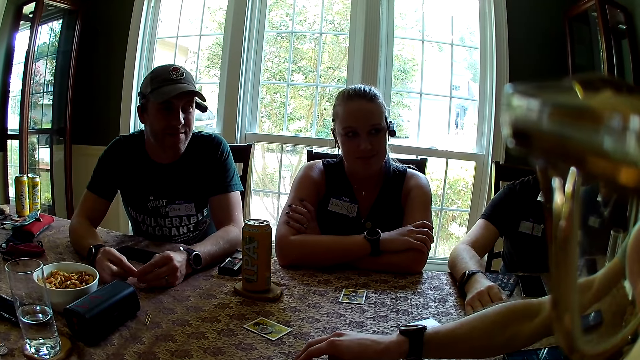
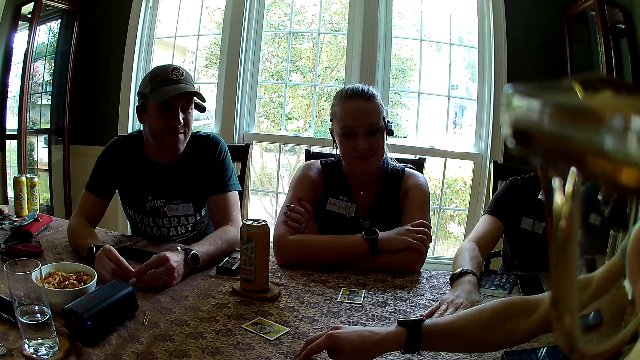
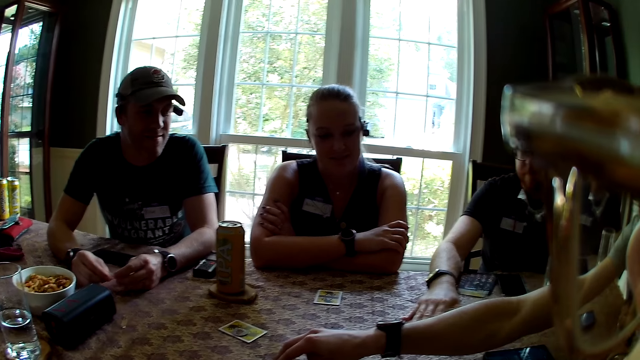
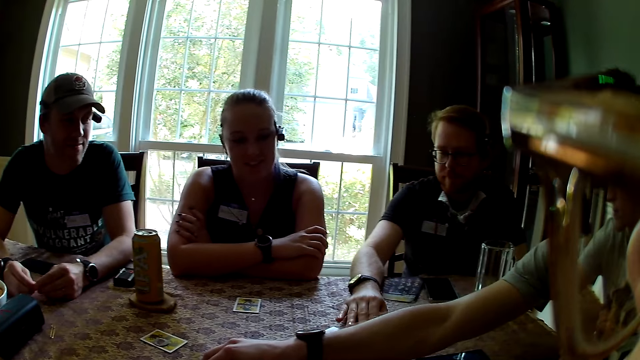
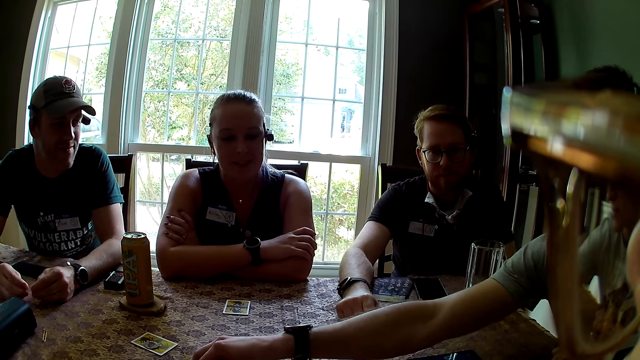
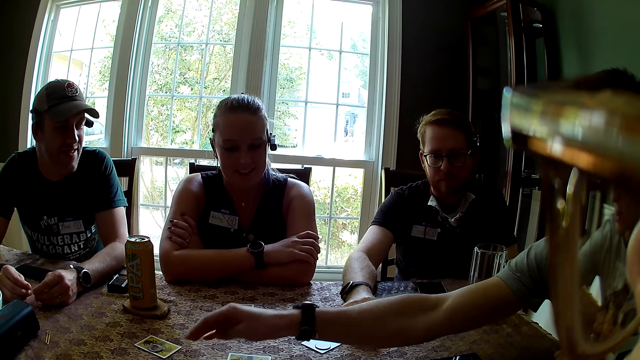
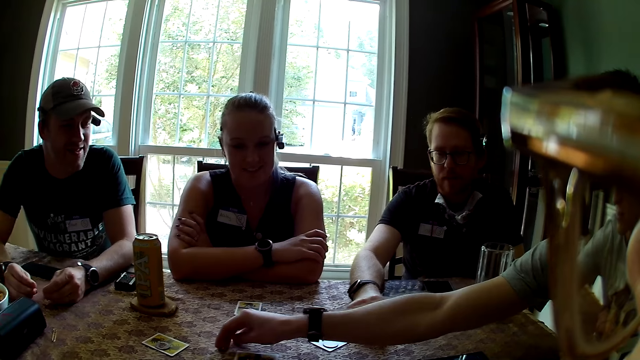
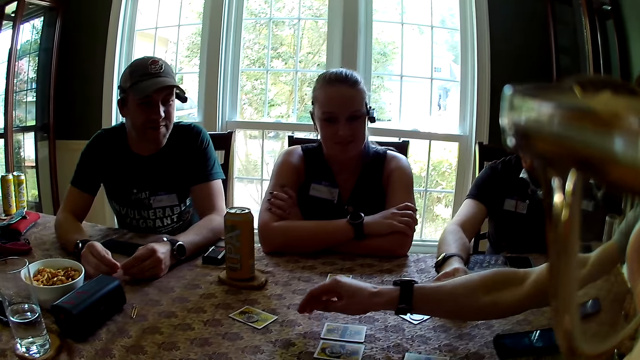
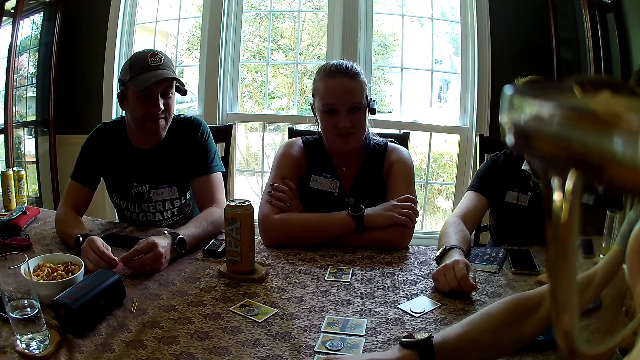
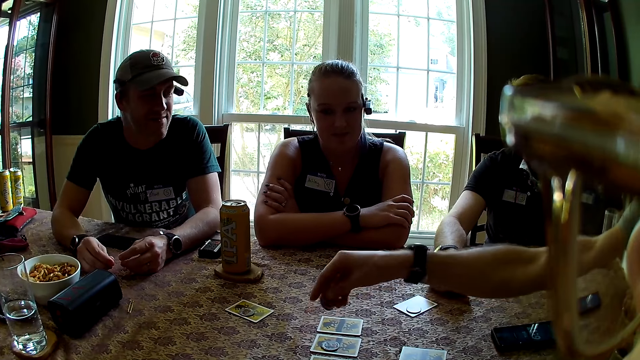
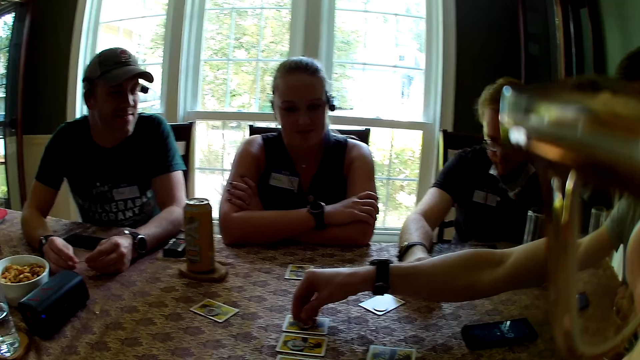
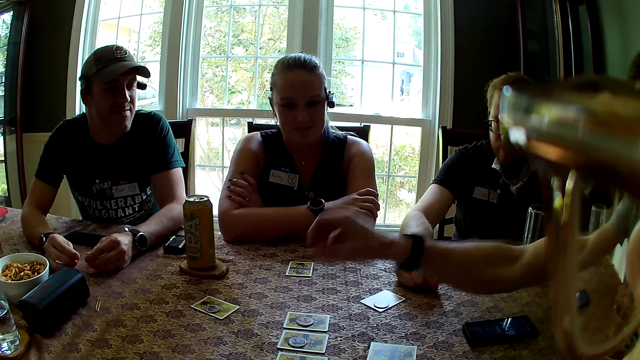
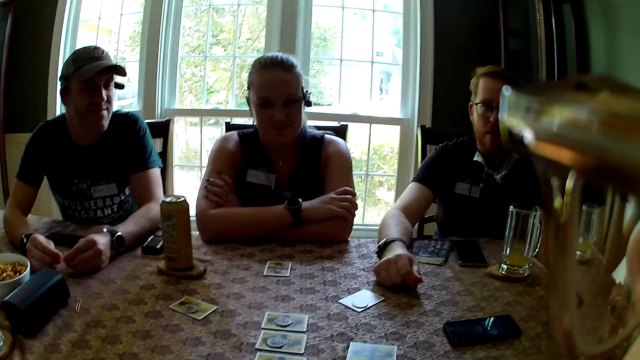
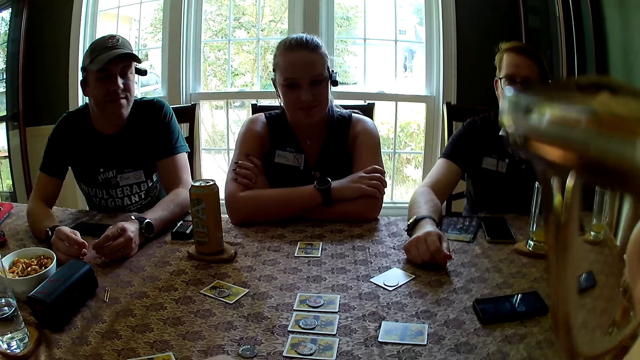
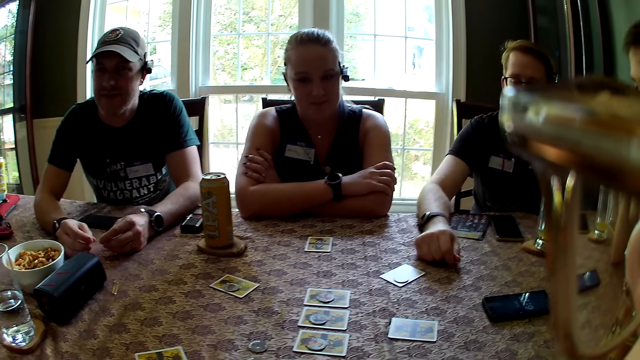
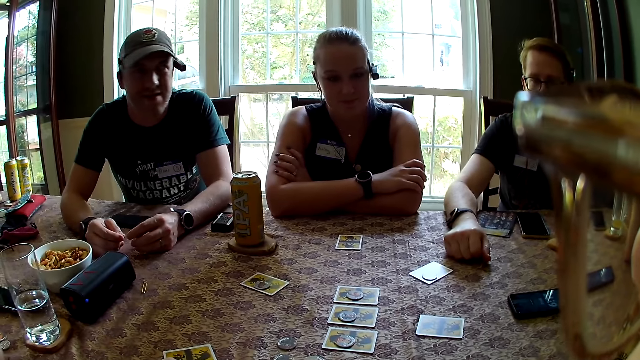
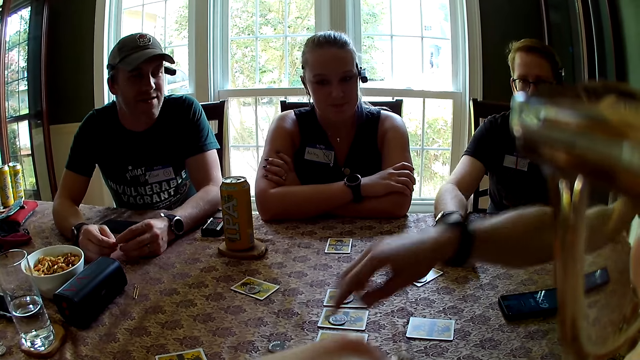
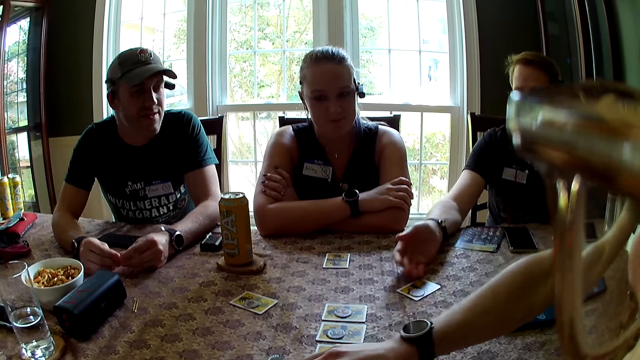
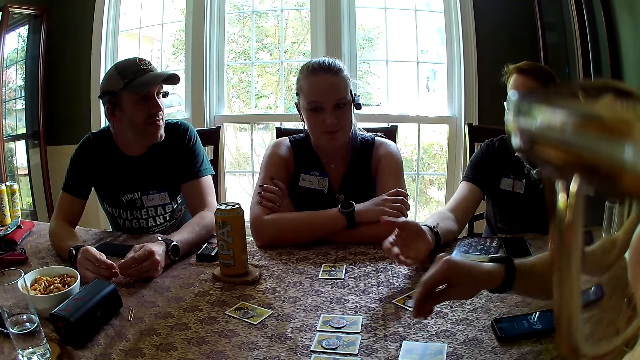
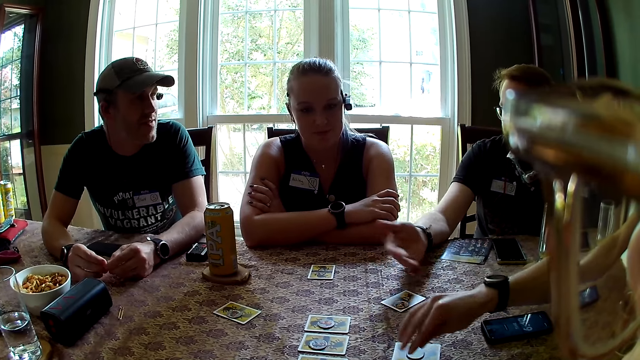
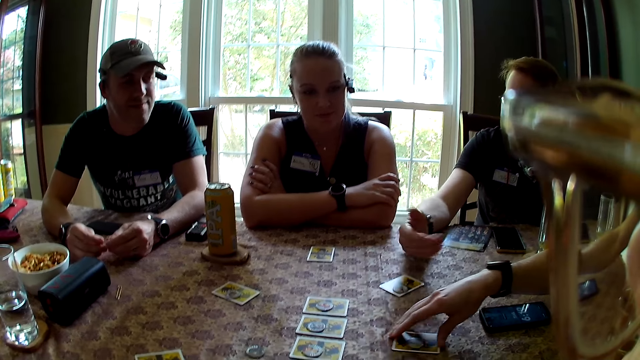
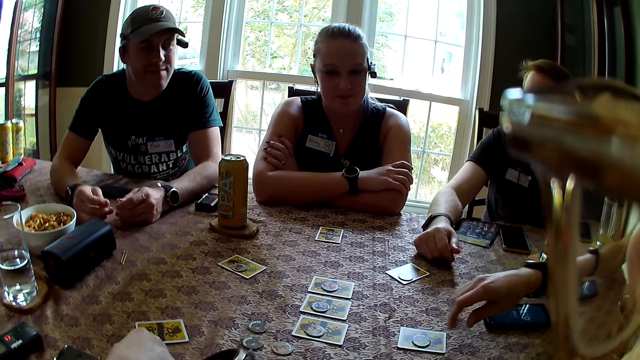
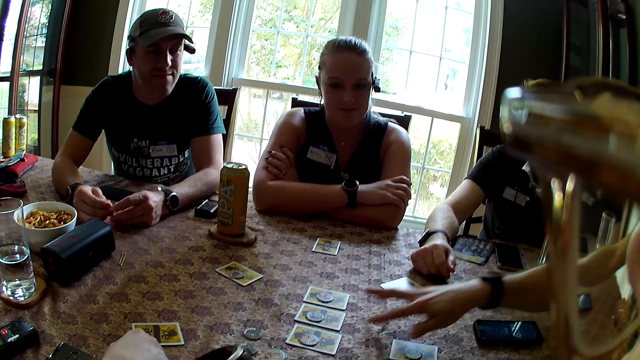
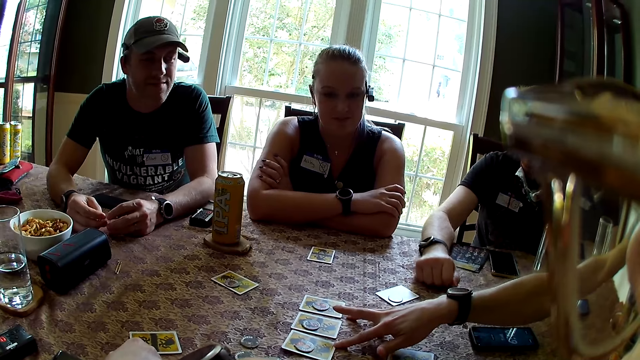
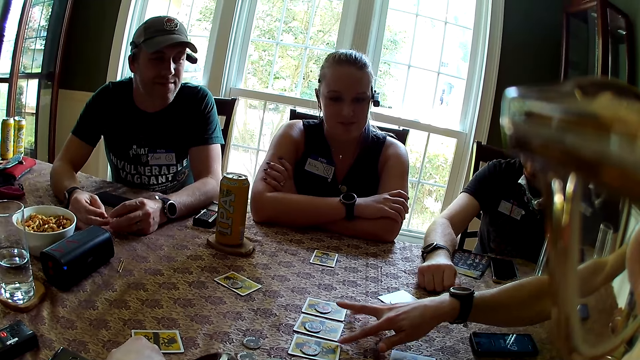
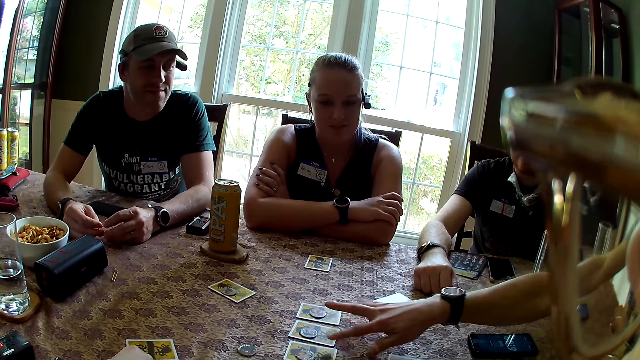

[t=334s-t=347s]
A man taps the table with his right hand. The man taps on a card. A woman talks to another man. Another woman interacts with everyone on the table. The camera wearer arranges cards on the table. The second man places a coin on a card with his right hand. The camera wearer drops a coin on a card. They interact with everyone on the table, pull a hand back, and converse with a man. The second man interacts with everyone on the table. The camera wearer picks up a coin on the table. The second man places a coin on a card with his right hand. The camera wearer drops a coin on a card. The second man adjusts the card on the table with his right hand. The second man touches cards with his right hand.

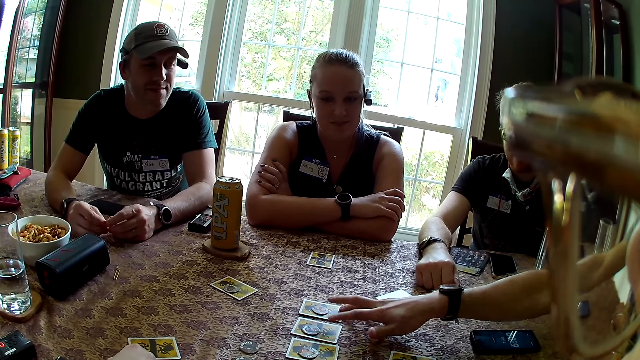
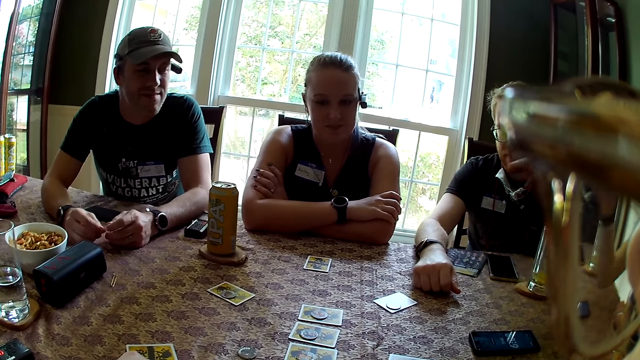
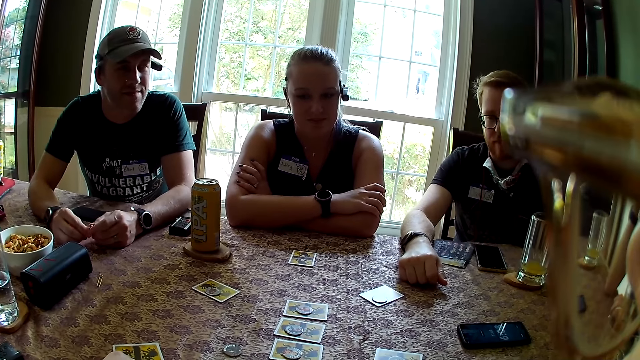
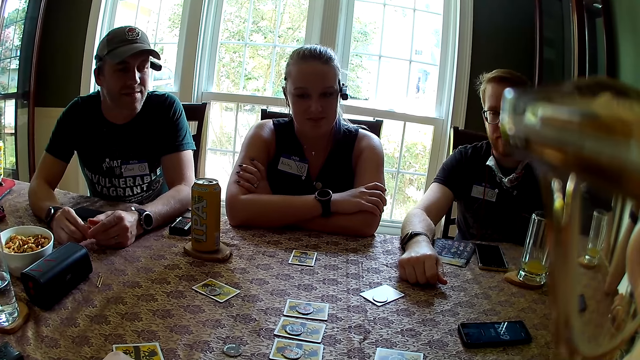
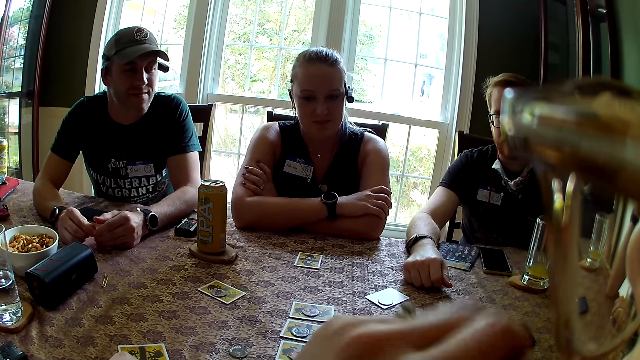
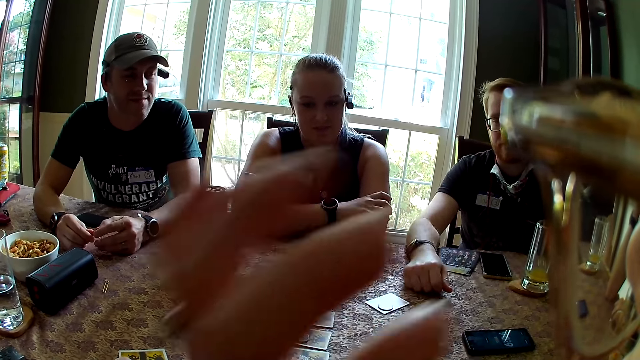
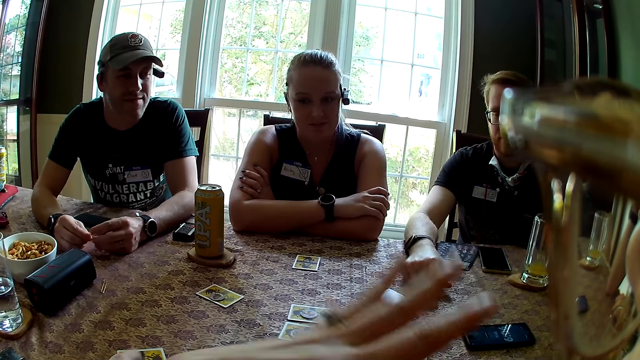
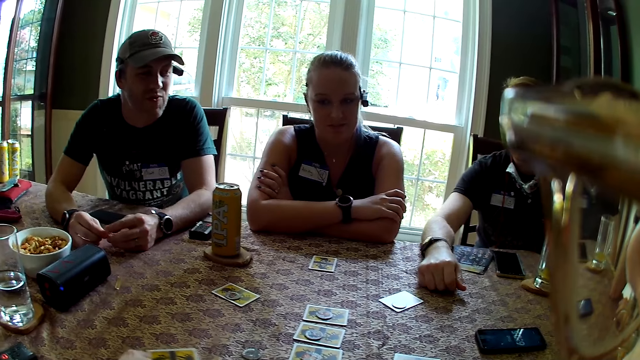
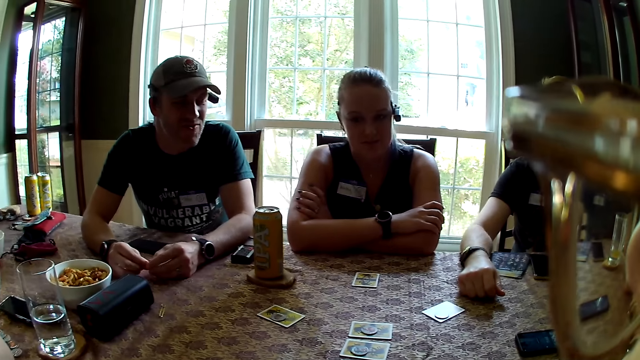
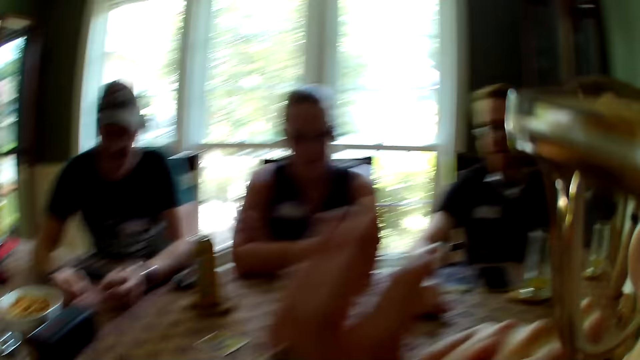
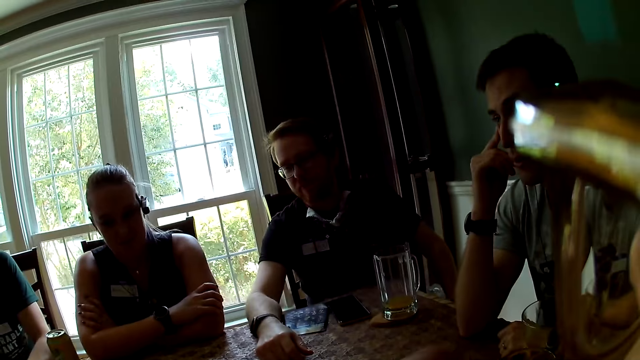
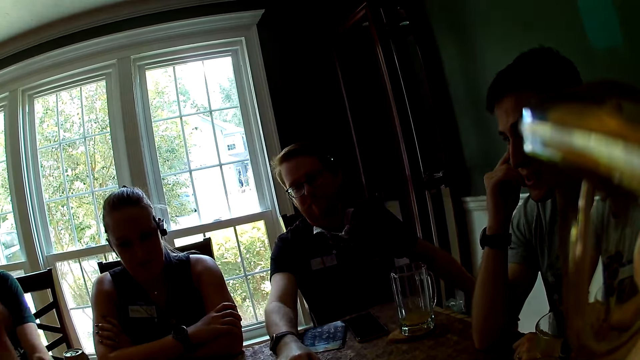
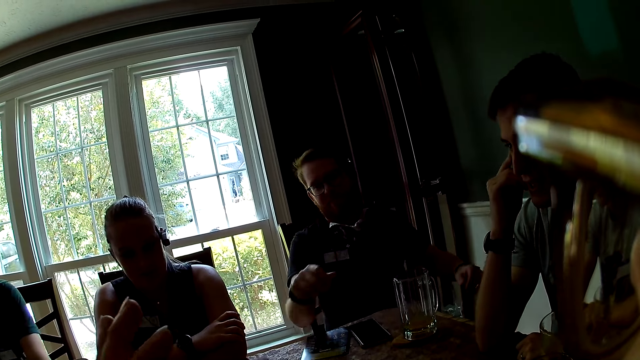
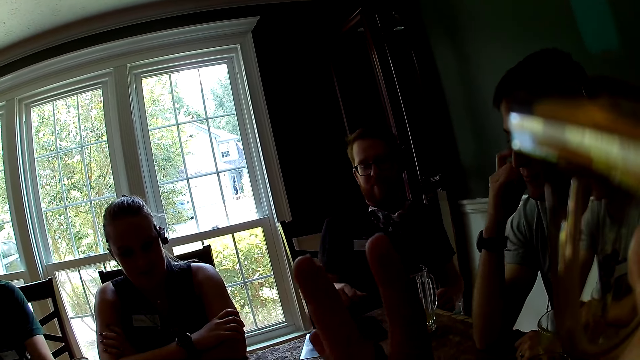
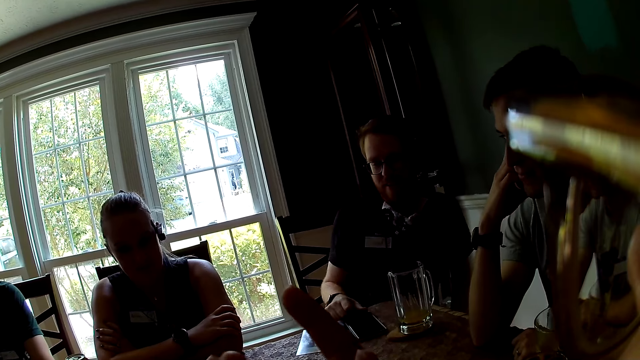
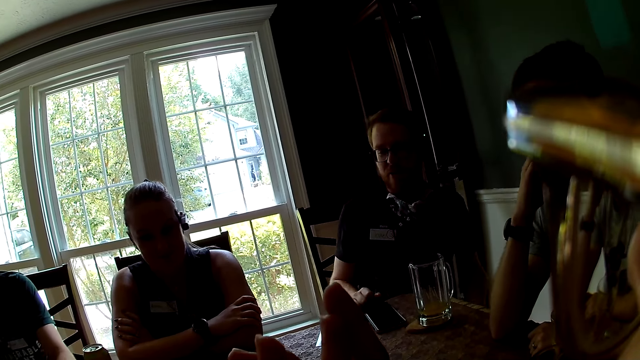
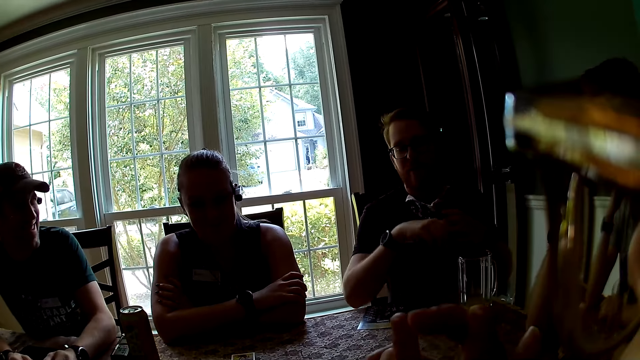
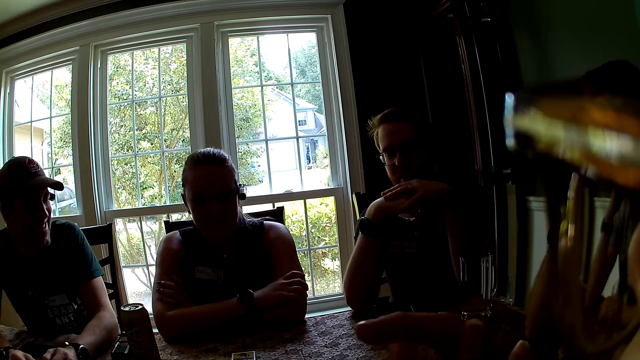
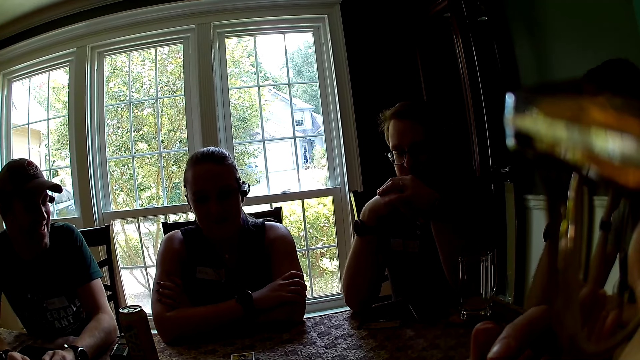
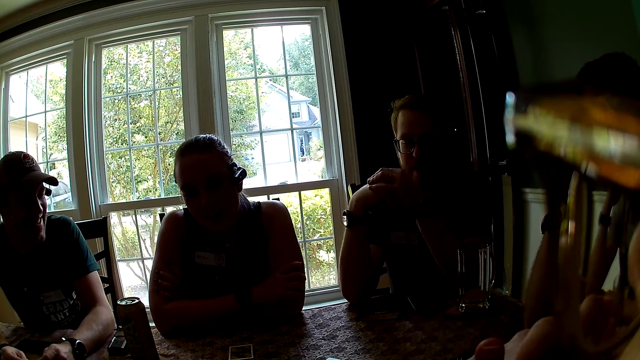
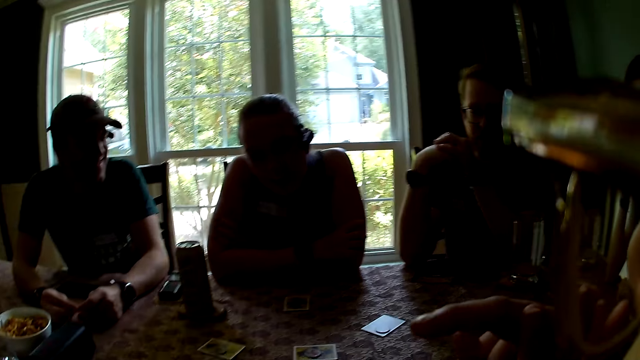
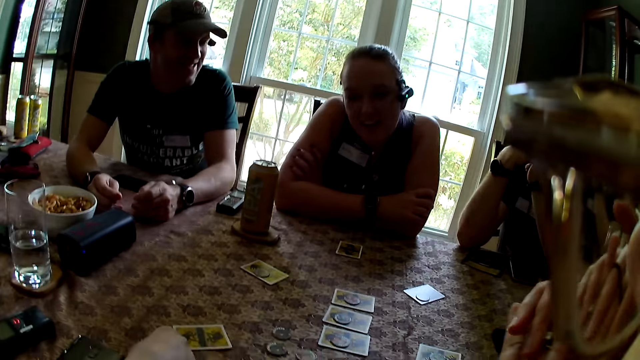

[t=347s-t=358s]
The camera wearer taps on cards with fingers. She converses with a man. She raises her hand. Another man converses with the camera wearer. The camera wearer looks at the second man. A third man talks to a fourth man. The first man converses with the camera wearer.
